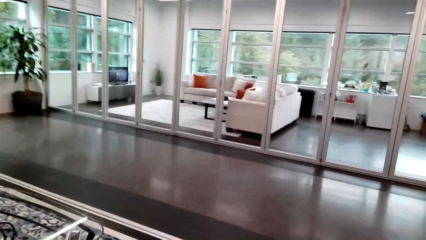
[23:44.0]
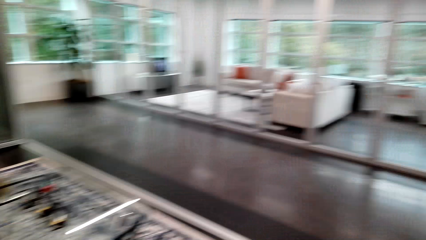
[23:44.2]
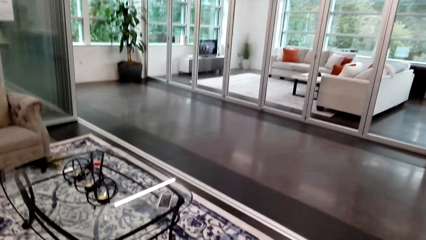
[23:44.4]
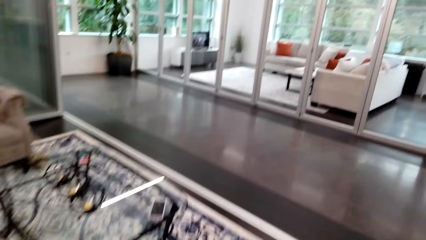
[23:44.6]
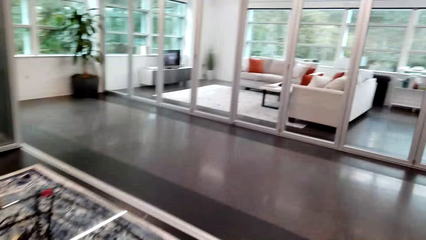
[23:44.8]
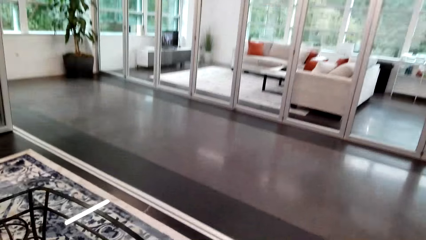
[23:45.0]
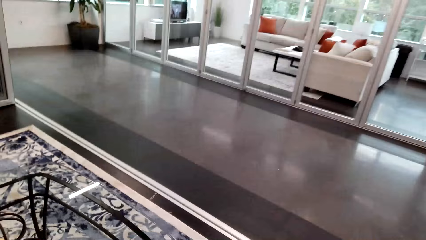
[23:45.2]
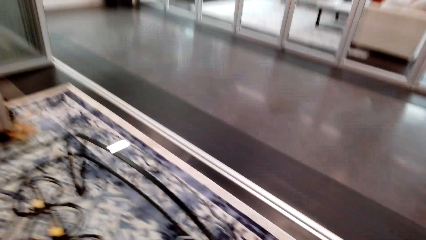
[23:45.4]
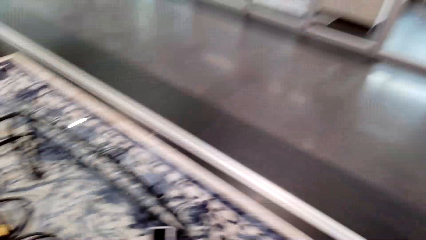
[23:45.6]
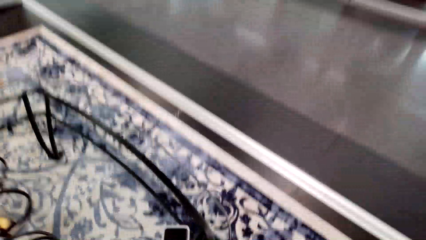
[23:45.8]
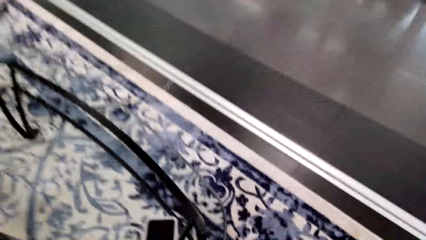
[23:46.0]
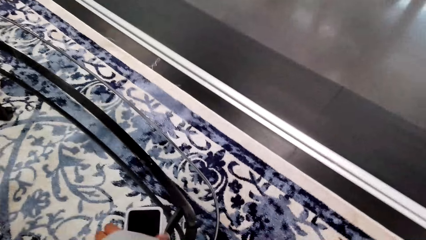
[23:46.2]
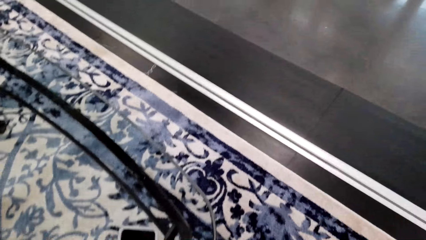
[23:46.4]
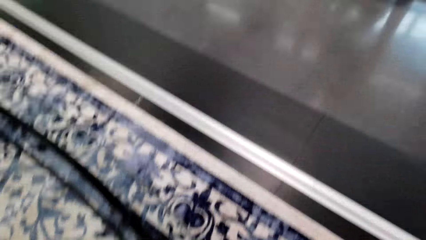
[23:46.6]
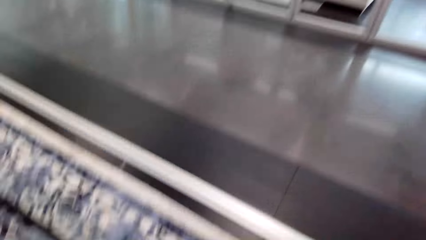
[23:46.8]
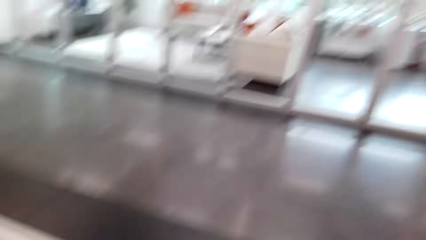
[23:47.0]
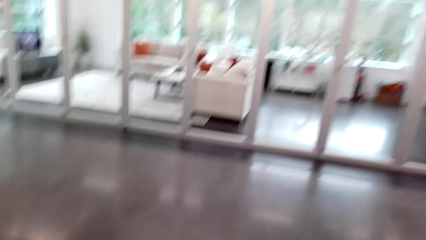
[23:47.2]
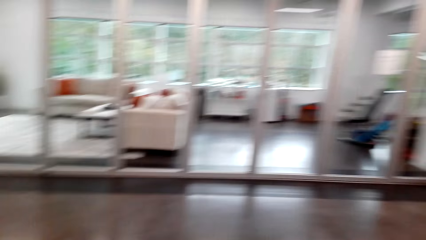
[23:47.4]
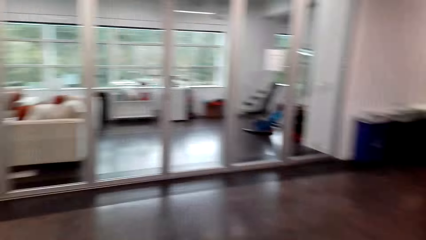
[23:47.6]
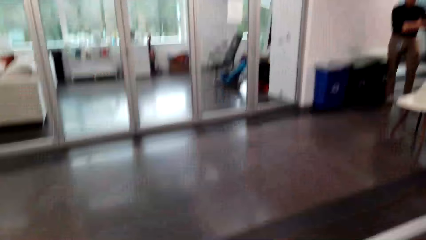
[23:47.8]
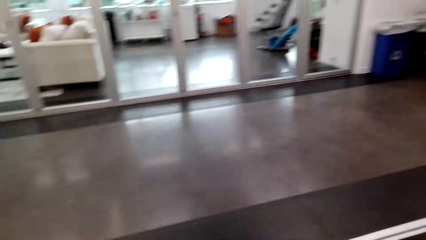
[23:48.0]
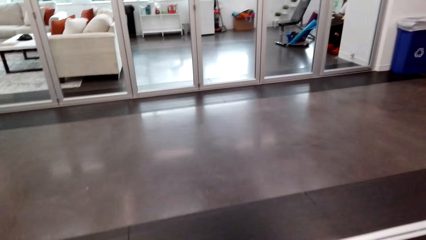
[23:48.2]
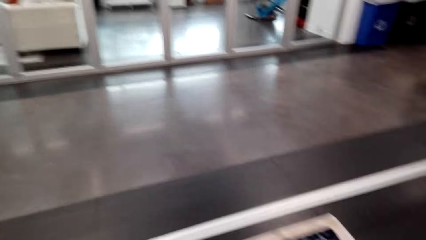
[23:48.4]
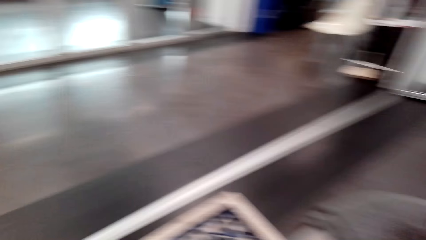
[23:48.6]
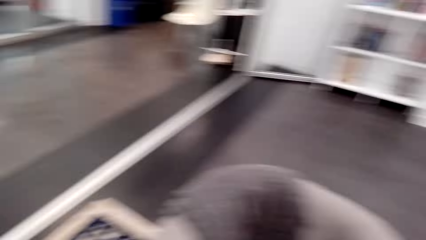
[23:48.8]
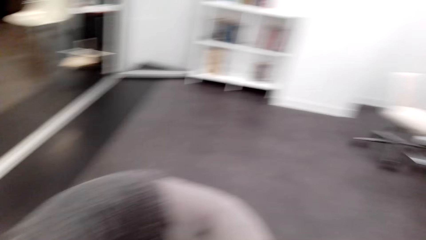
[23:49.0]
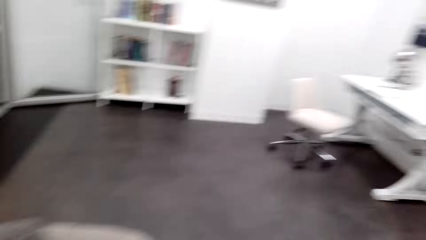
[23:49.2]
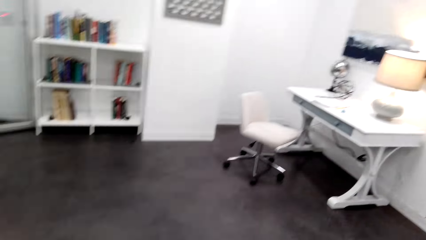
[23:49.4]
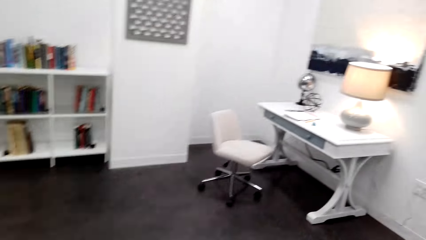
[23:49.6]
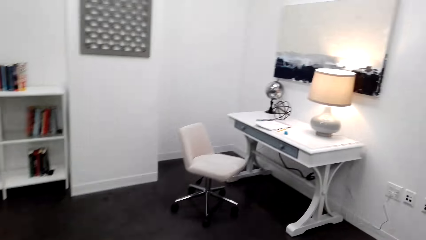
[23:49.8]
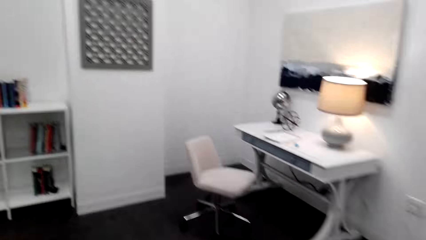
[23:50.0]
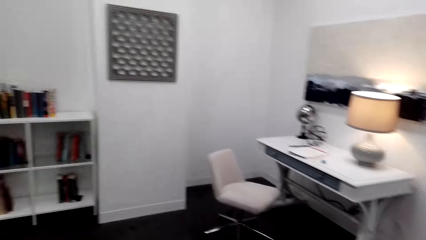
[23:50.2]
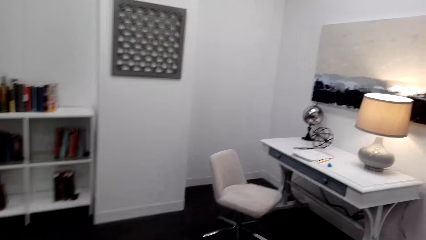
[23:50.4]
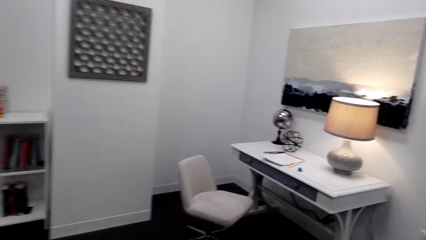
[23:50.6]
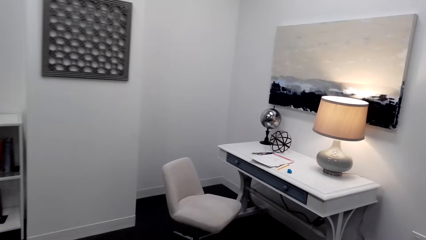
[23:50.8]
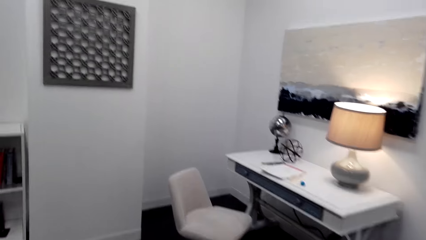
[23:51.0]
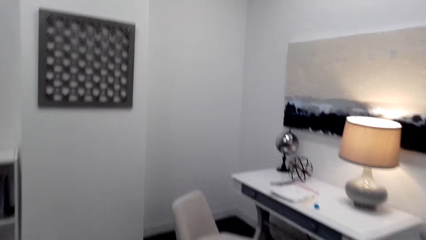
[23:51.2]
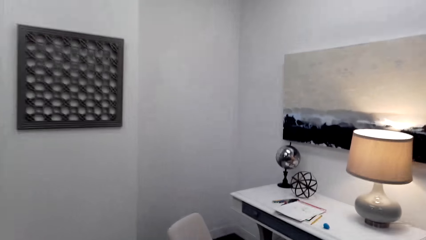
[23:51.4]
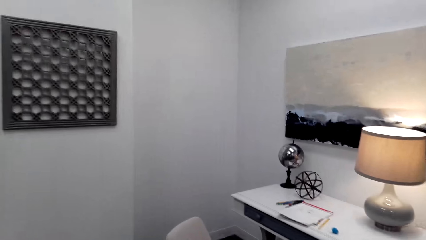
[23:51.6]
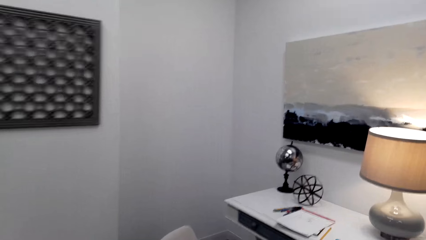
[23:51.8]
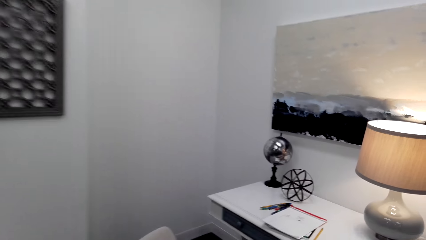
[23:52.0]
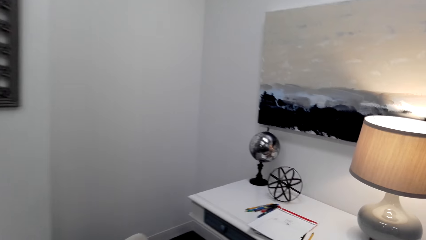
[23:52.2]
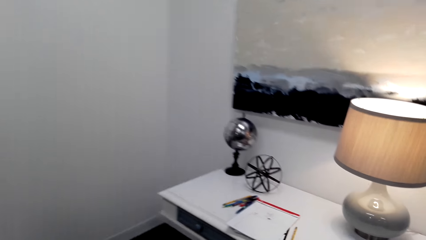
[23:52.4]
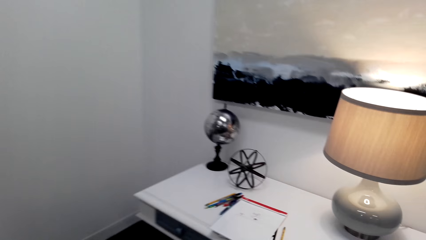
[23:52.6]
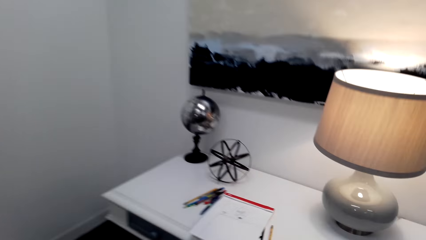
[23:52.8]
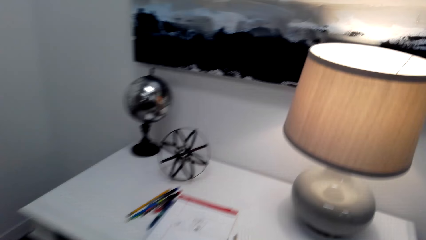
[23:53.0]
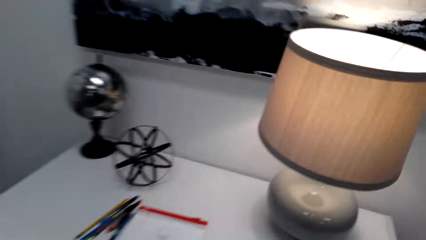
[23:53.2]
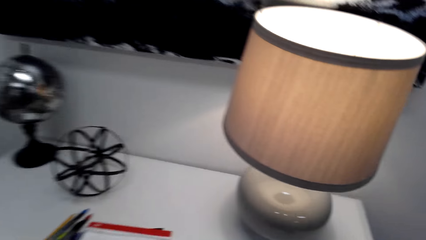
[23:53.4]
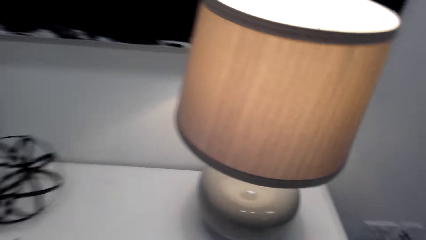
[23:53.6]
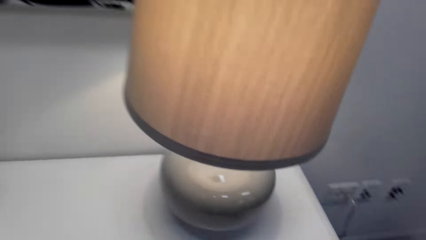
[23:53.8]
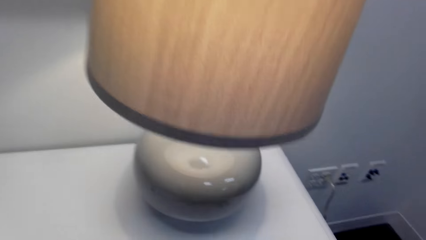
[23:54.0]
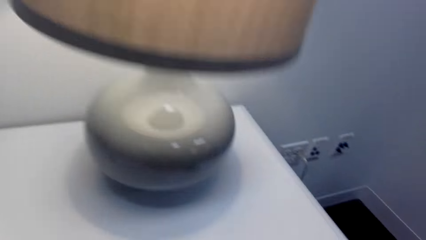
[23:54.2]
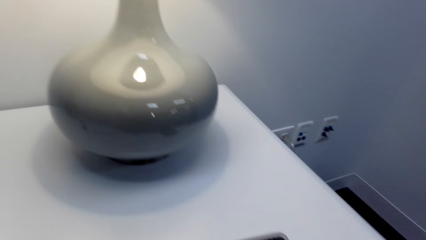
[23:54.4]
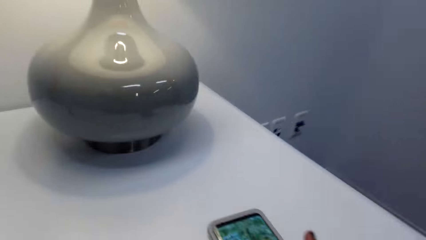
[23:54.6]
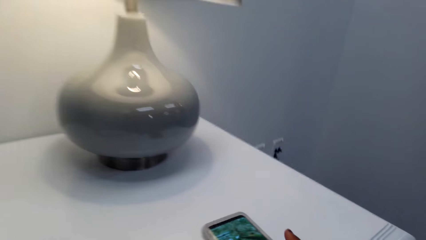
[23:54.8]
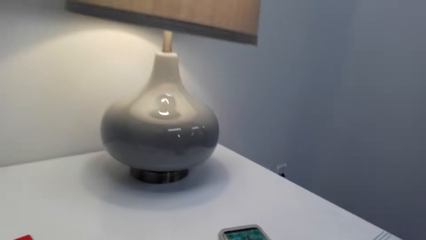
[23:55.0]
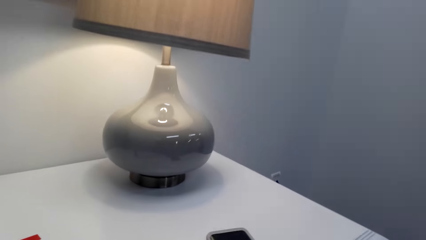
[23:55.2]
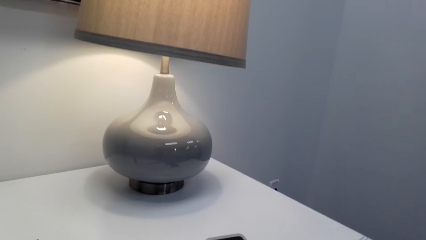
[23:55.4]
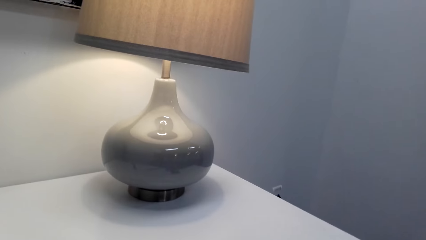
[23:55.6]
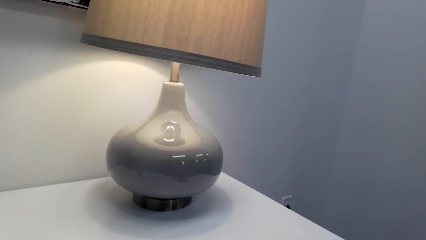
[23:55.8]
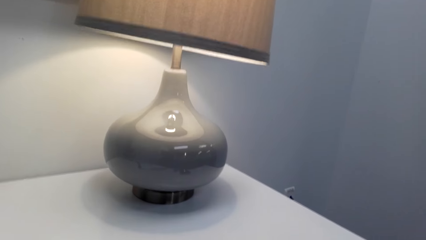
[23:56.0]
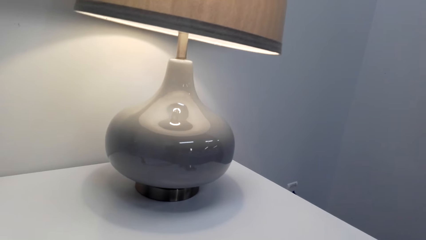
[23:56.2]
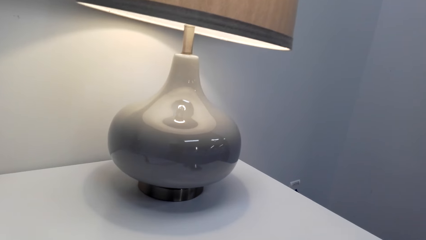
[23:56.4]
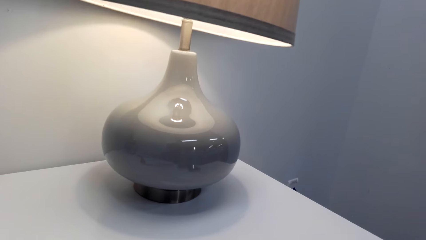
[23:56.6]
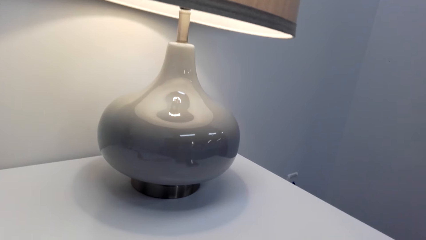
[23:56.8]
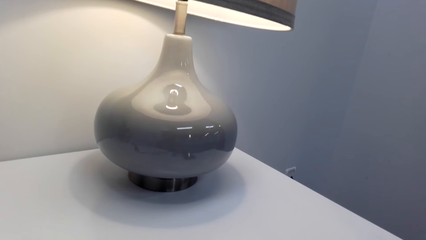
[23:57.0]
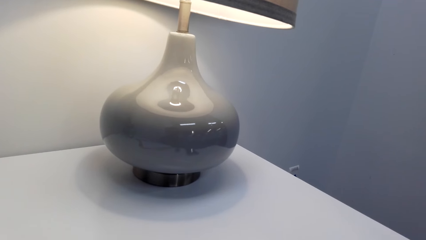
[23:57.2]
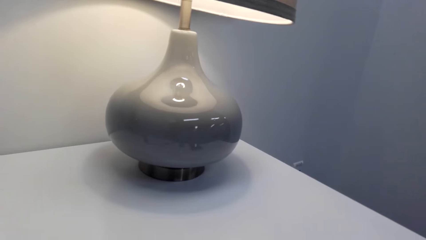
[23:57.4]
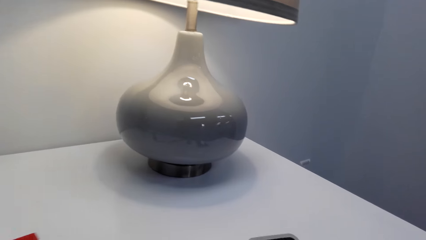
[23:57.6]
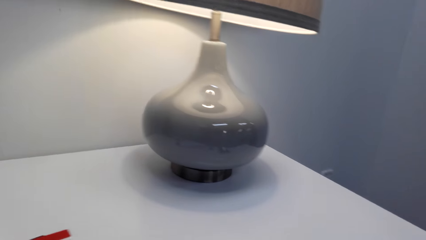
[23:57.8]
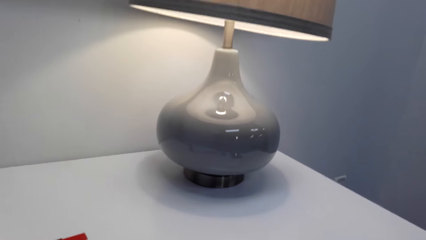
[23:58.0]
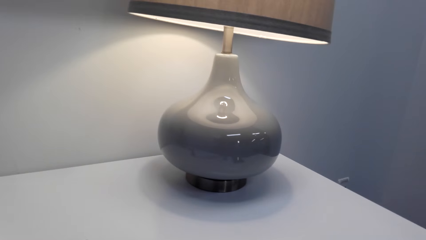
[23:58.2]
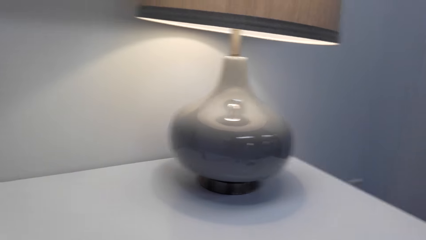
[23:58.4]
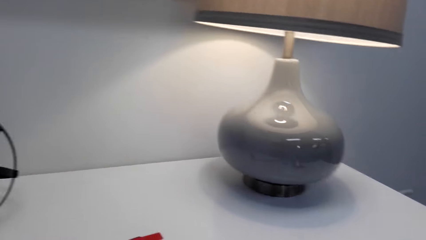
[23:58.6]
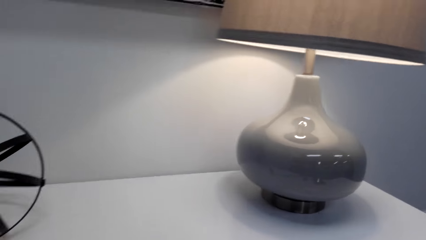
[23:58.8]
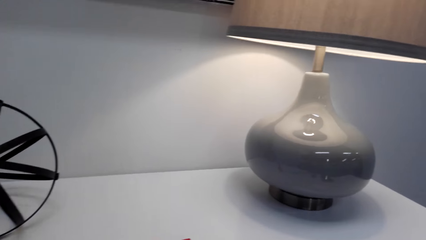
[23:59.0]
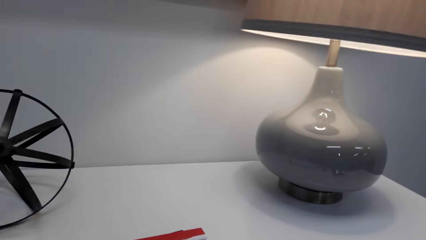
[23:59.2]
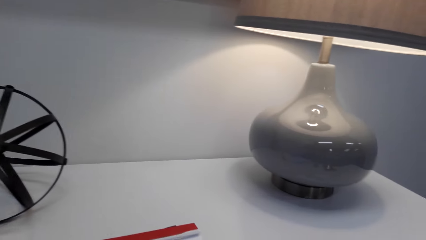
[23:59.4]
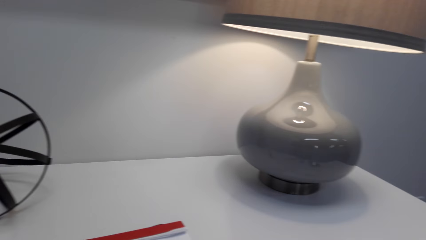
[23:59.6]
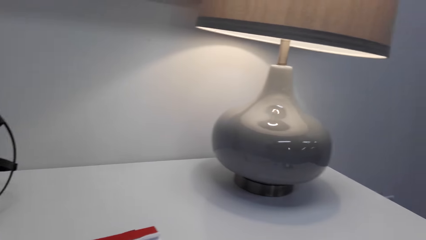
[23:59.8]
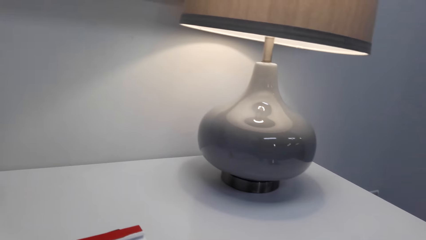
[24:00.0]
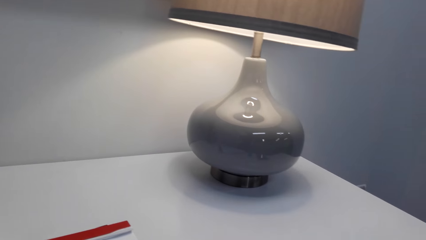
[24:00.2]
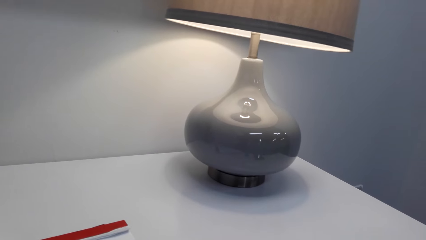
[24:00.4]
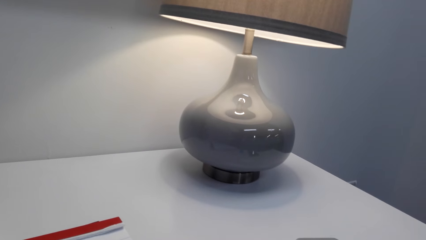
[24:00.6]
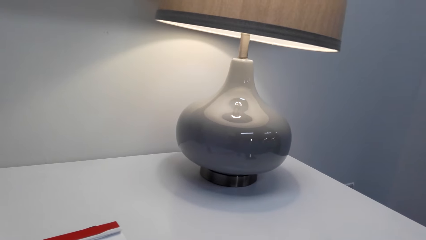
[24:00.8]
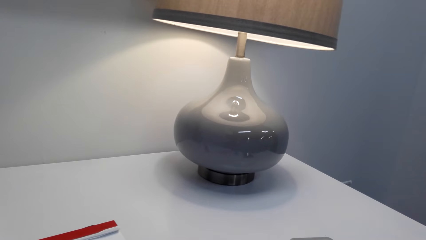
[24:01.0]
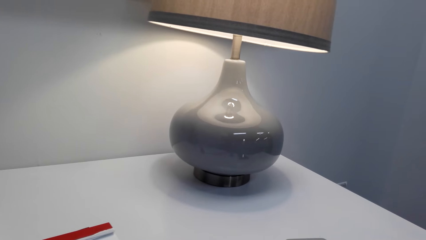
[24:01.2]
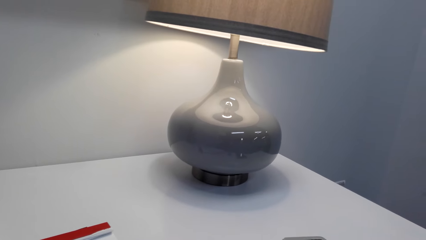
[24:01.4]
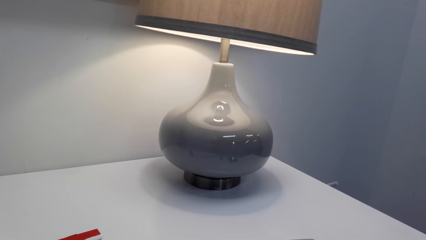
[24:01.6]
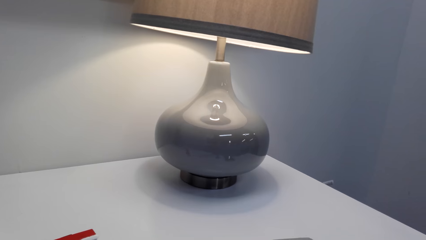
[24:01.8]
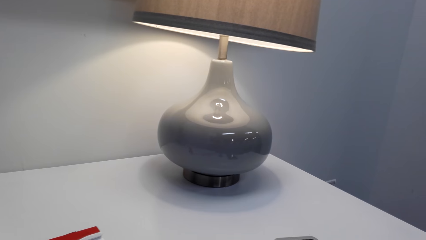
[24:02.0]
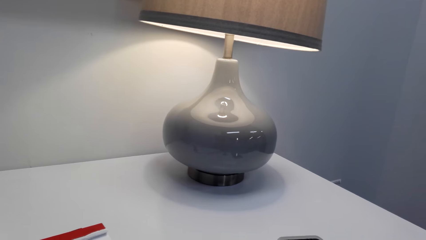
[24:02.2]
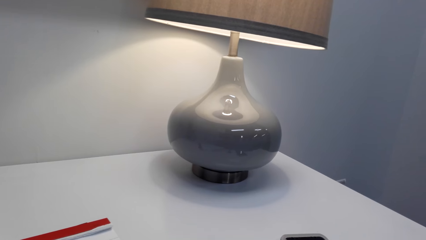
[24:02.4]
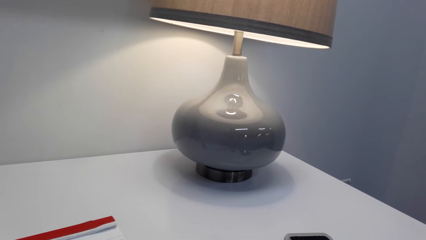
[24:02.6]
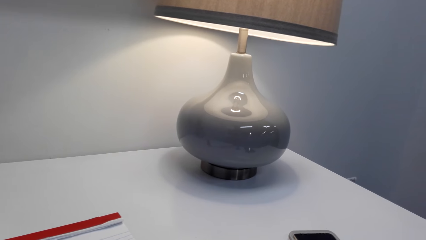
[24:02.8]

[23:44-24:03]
The camera wearer speaks to a person. They pick up the phone. They look around the house. They walk in the house. They place the phone on the table. They look around the table.
